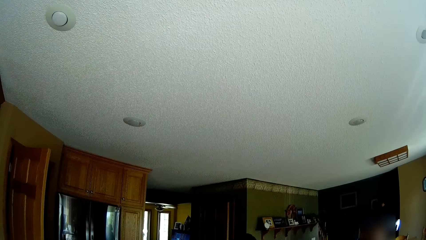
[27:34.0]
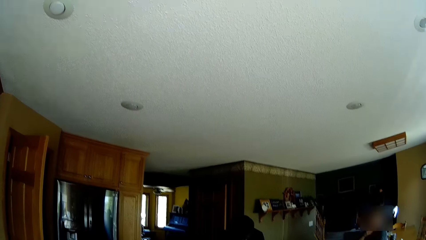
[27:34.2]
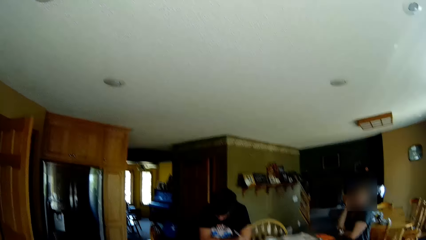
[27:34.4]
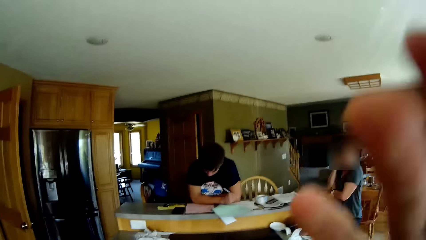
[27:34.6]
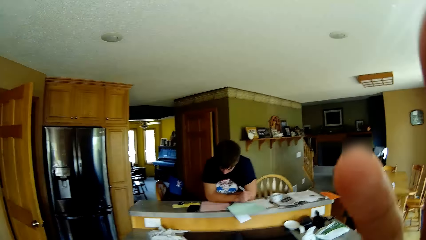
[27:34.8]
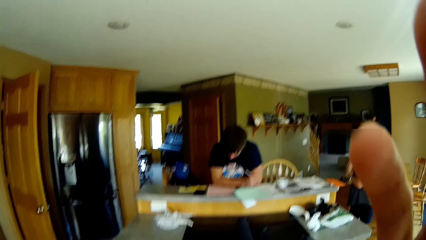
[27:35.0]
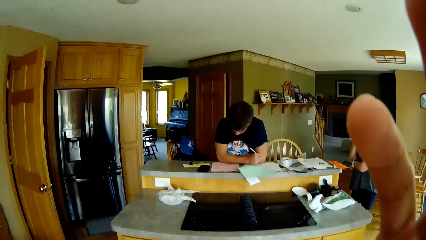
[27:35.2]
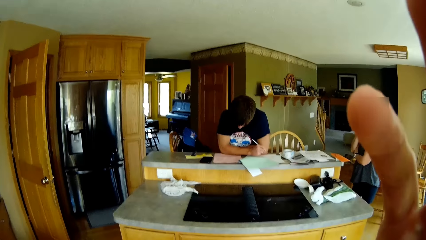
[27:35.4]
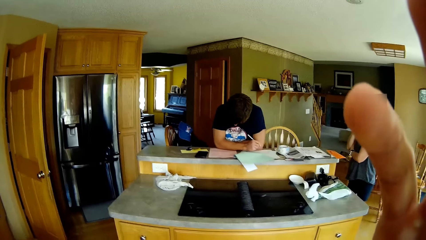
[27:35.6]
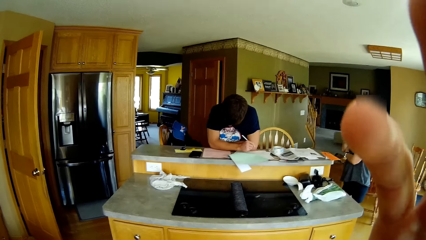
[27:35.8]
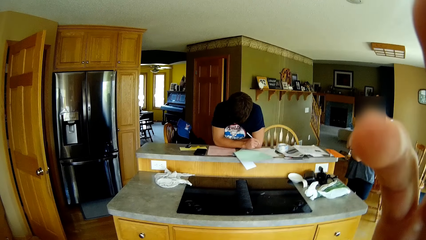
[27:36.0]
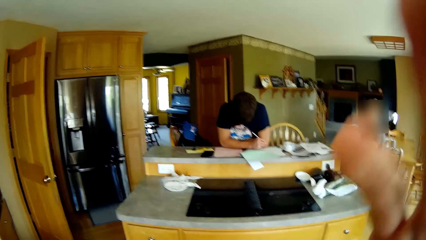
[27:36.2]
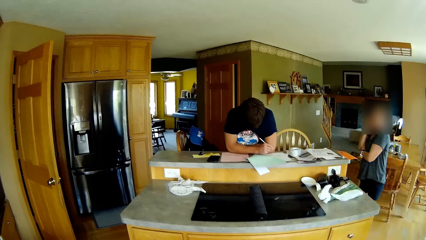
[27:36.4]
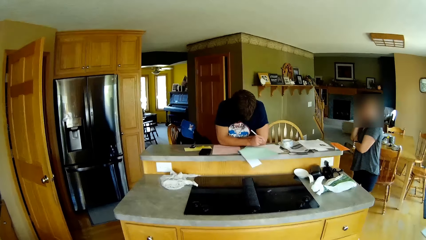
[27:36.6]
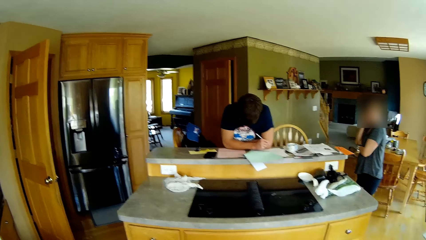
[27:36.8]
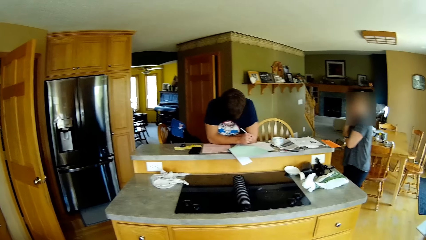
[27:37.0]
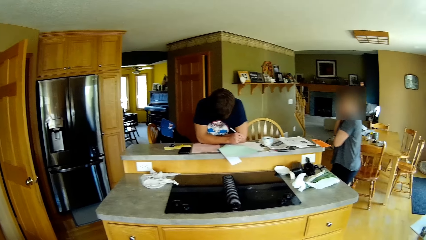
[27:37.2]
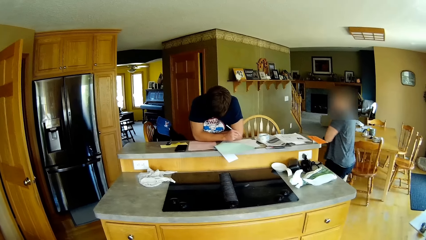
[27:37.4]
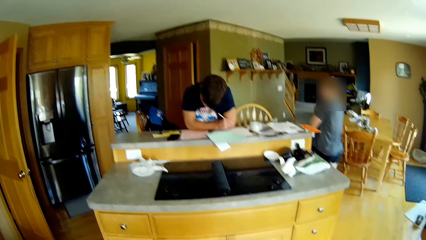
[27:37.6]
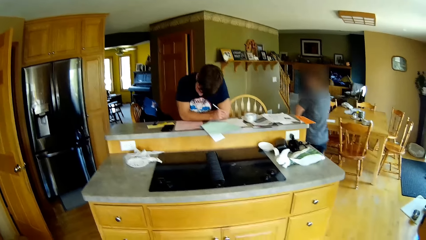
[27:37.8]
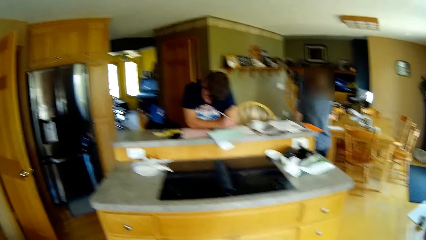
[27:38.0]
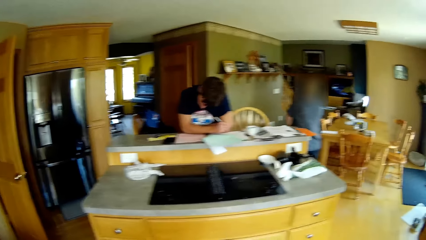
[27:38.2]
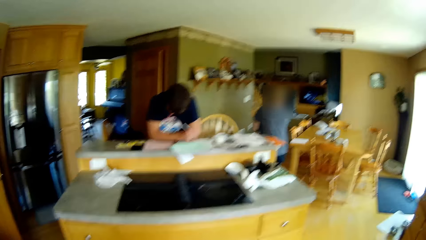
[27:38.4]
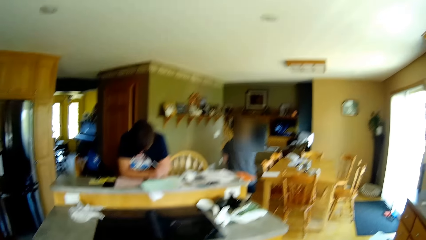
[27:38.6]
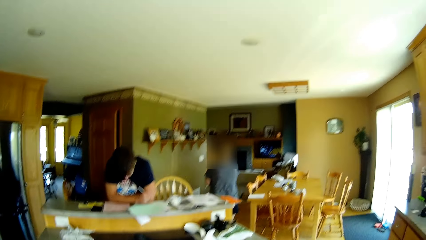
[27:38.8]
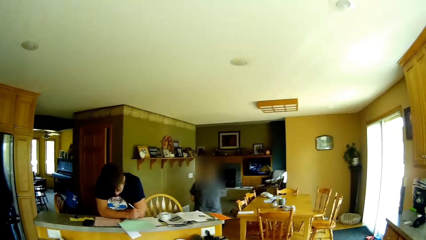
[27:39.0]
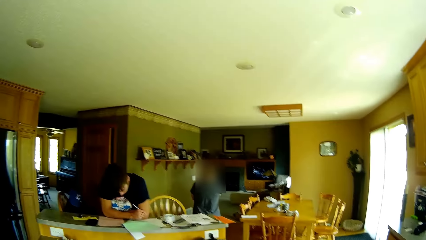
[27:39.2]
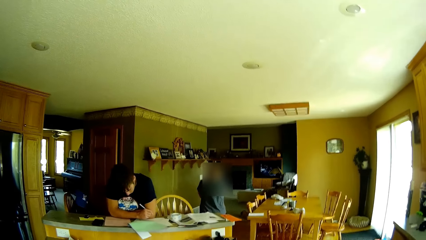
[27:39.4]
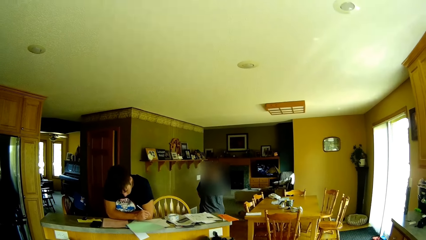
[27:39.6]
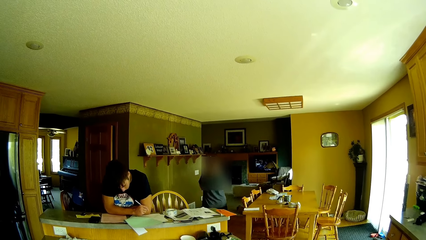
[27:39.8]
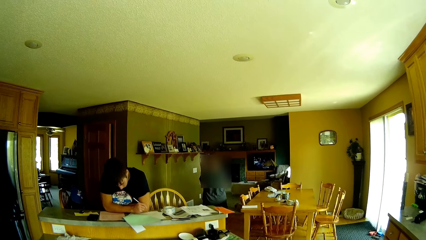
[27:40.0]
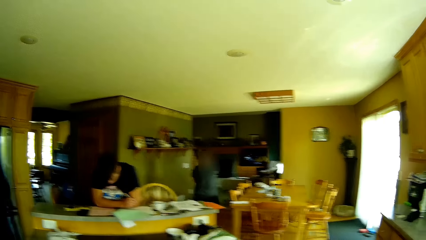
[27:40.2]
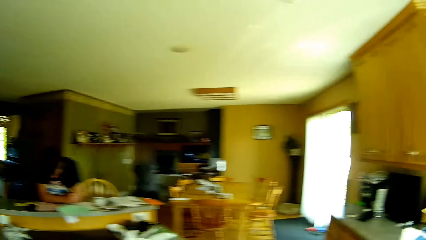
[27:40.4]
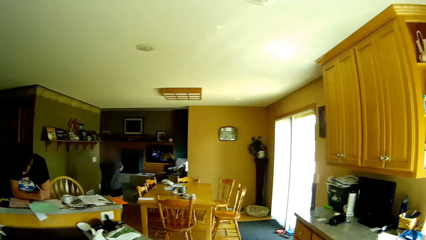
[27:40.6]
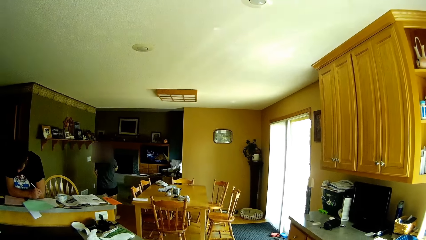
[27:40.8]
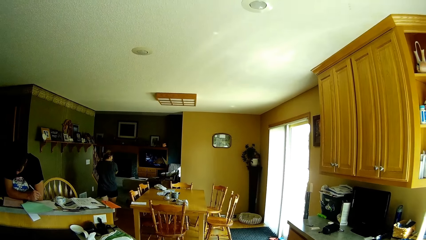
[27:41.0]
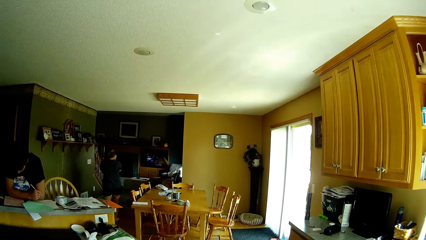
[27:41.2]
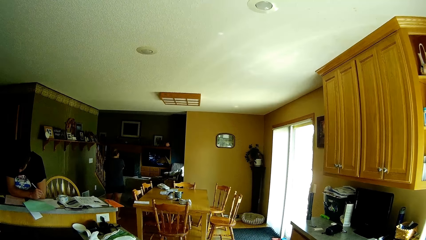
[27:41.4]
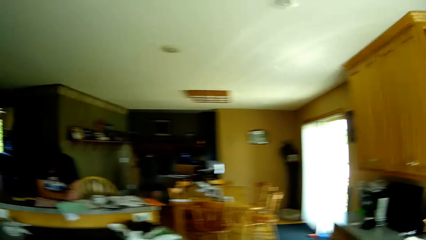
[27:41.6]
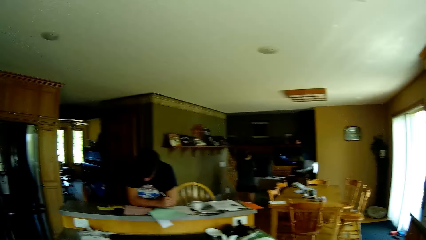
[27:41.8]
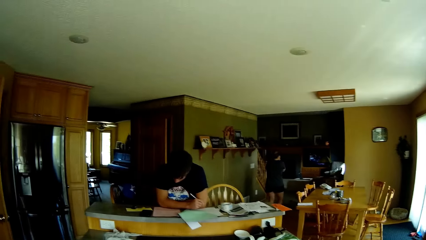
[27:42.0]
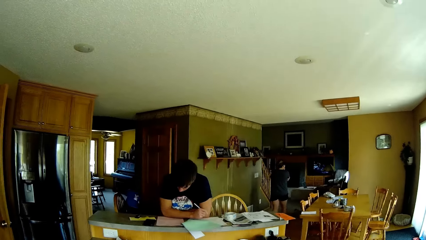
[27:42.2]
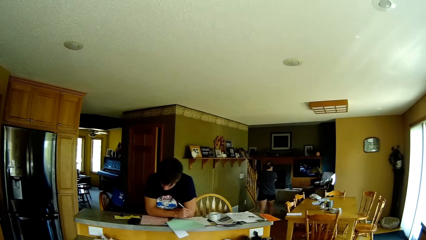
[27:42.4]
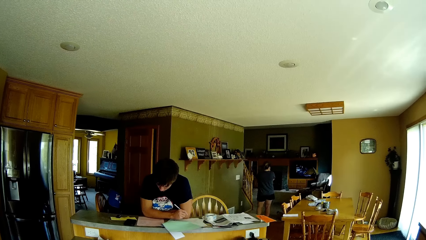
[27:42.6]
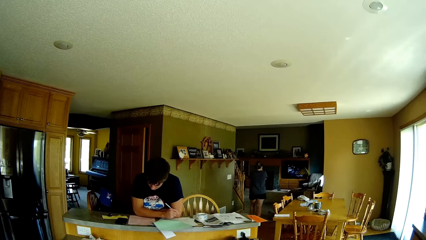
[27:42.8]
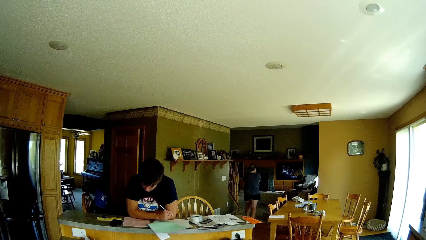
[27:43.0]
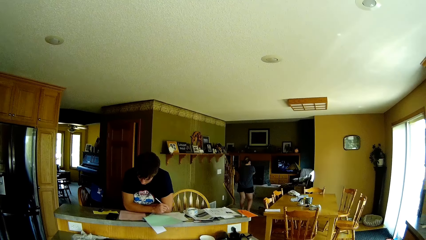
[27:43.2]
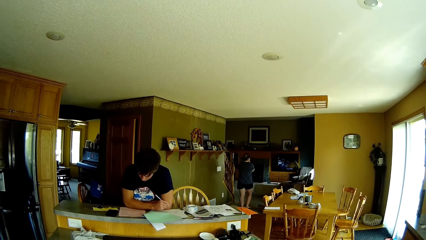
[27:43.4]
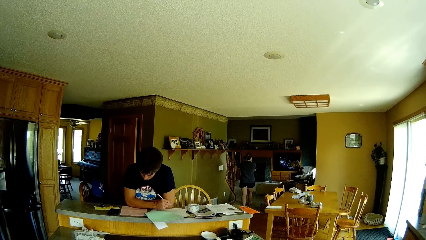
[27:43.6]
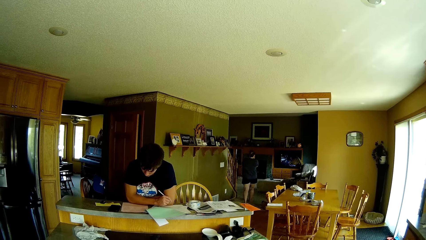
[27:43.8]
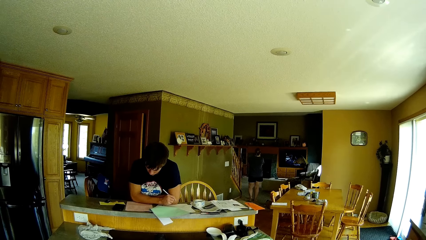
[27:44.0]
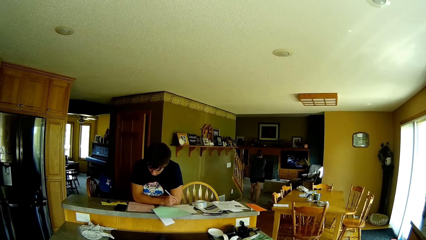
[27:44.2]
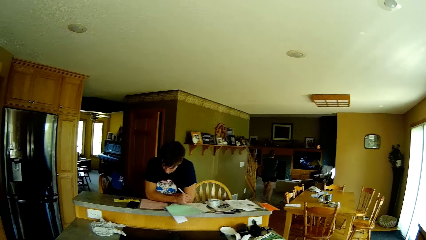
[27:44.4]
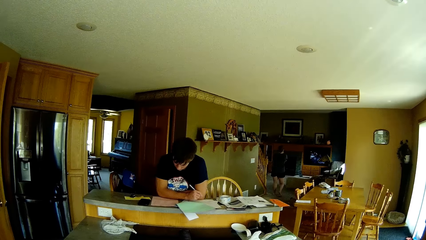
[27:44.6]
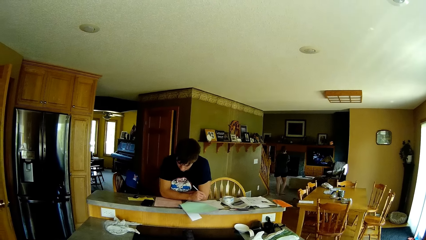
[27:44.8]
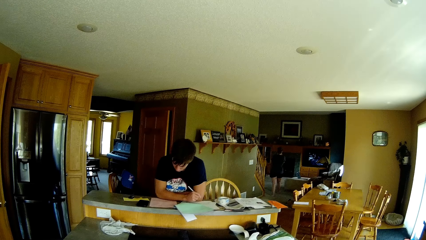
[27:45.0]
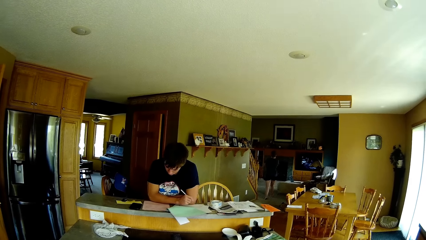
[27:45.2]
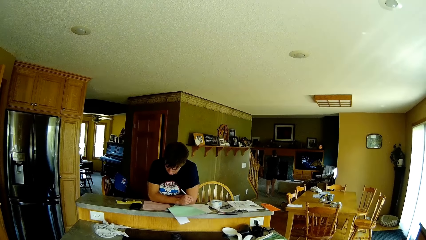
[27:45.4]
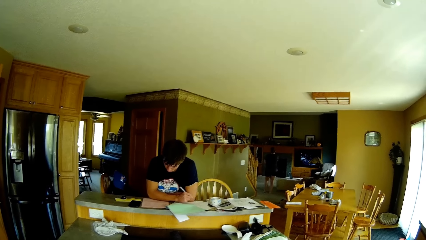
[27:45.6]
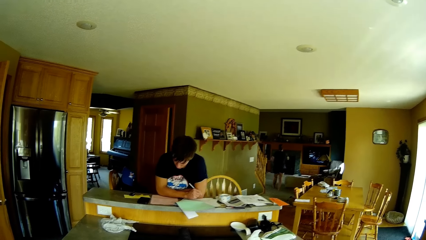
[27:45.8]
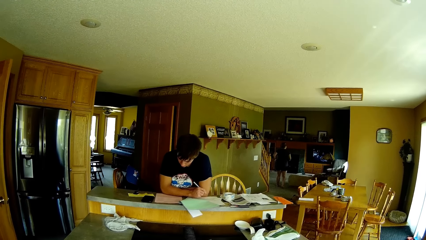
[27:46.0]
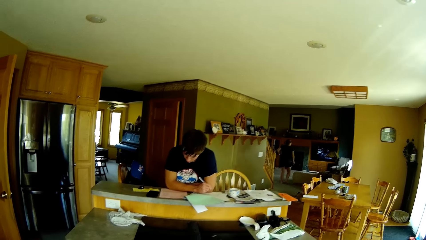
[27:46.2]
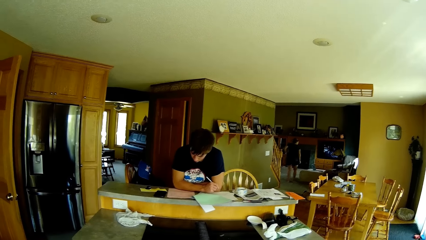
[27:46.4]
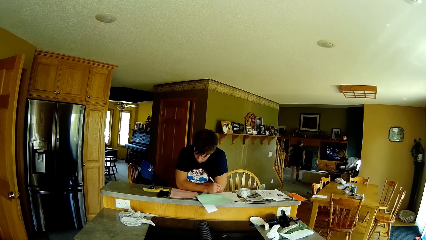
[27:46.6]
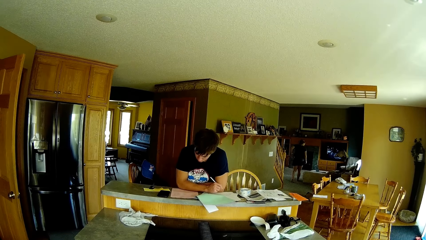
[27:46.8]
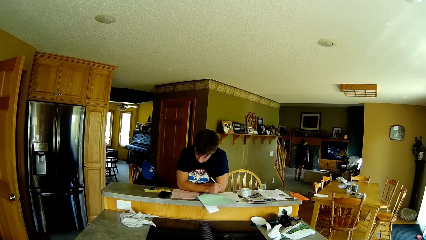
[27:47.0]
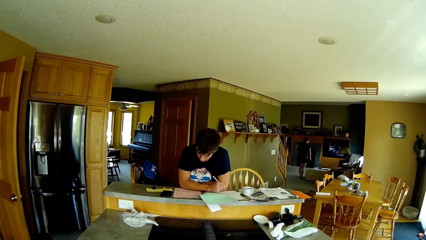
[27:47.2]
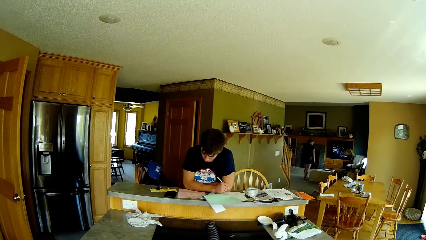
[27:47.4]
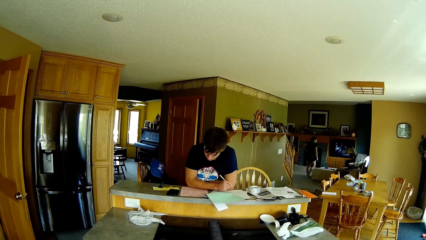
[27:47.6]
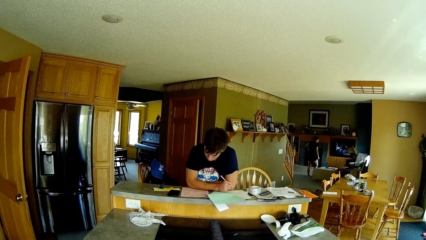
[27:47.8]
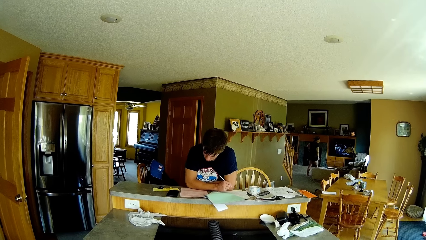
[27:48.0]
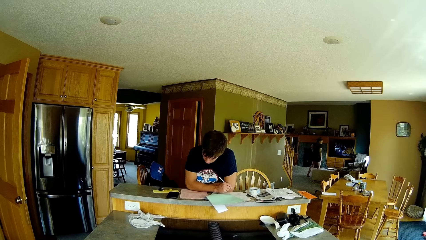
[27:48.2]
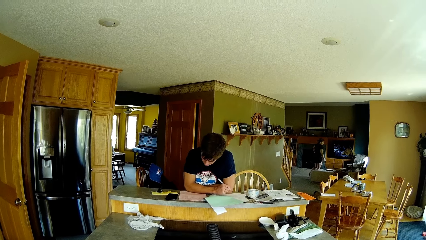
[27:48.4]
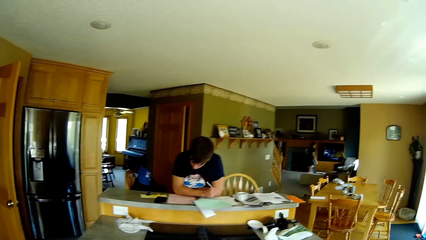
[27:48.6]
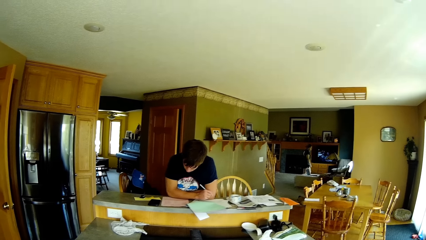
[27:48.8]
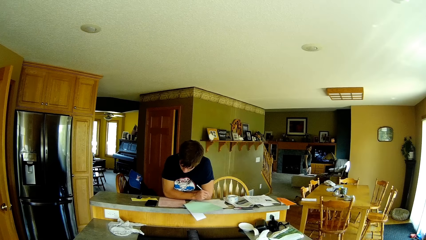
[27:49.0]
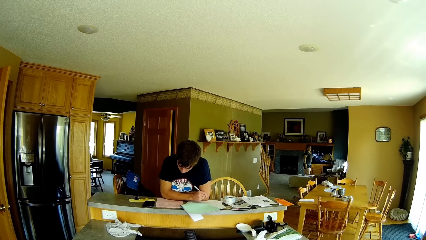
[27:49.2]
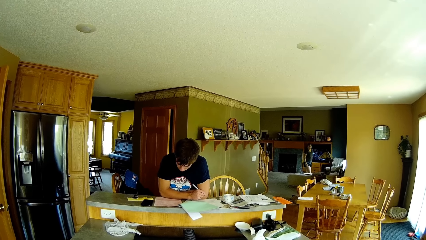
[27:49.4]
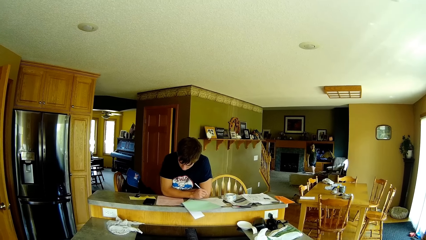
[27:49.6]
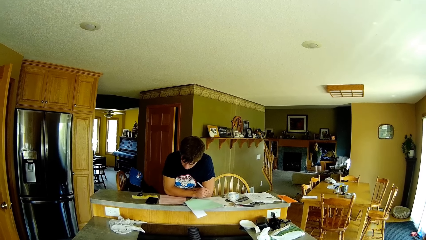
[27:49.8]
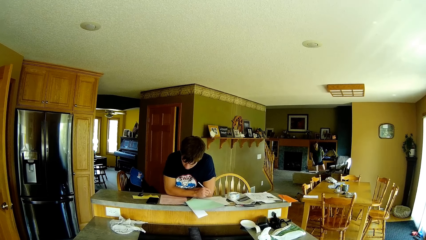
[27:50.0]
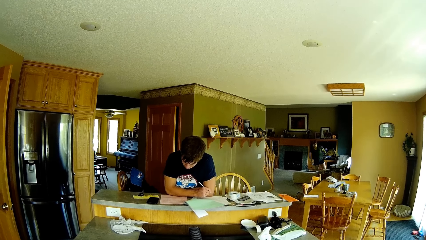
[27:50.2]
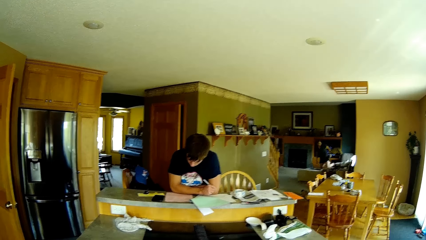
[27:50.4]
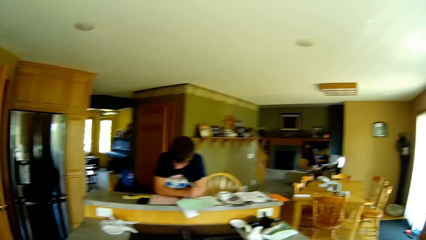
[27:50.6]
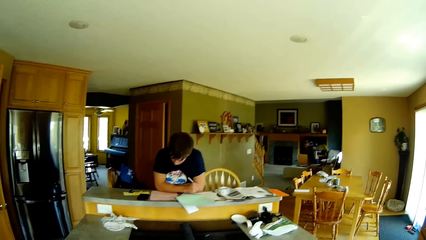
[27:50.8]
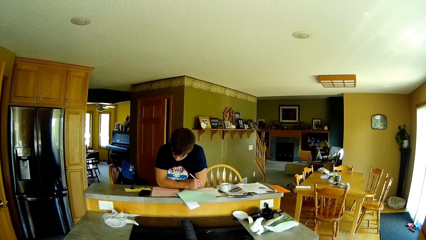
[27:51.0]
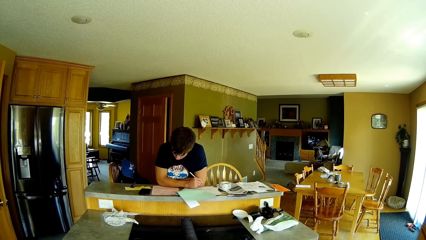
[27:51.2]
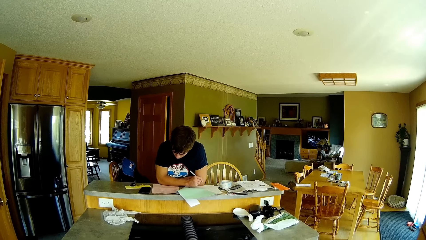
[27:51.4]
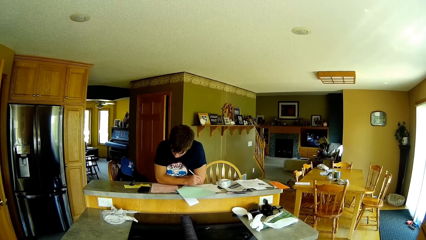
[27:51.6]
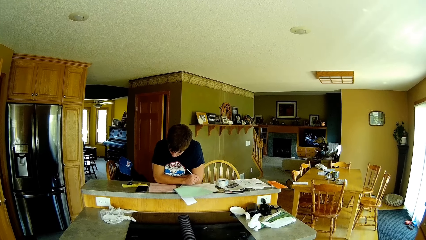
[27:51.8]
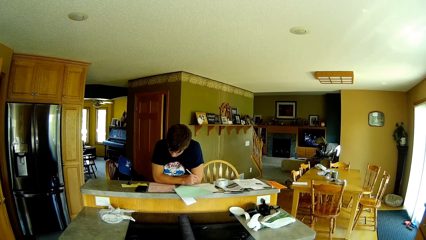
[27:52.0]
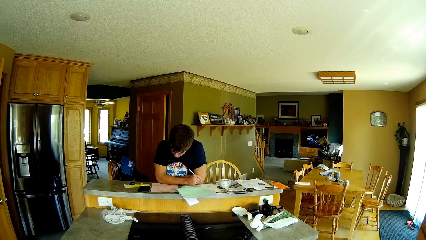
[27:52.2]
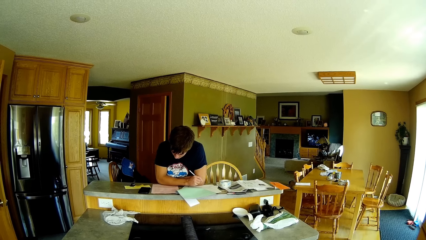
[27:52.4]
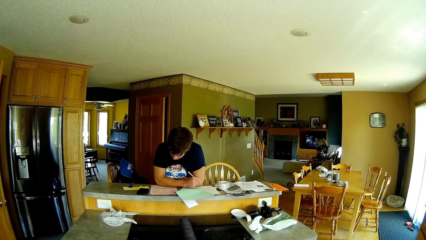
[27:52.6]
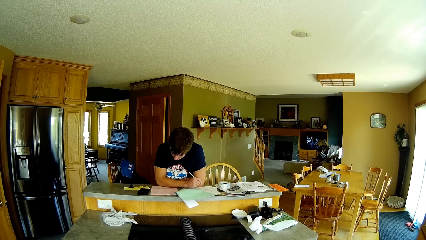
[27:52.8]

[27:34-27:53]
The camera wearer raises the hand. They talk to a man. They look around. They look at the man.
